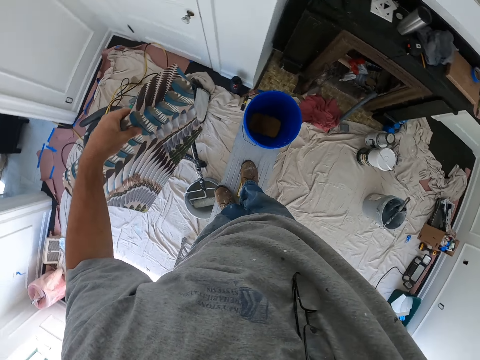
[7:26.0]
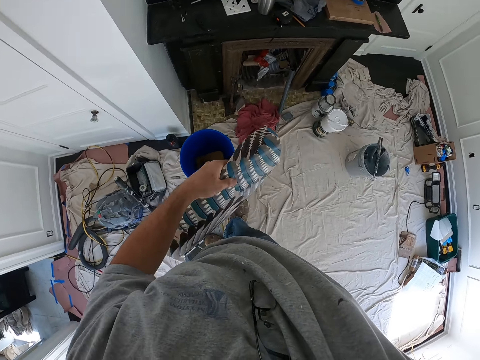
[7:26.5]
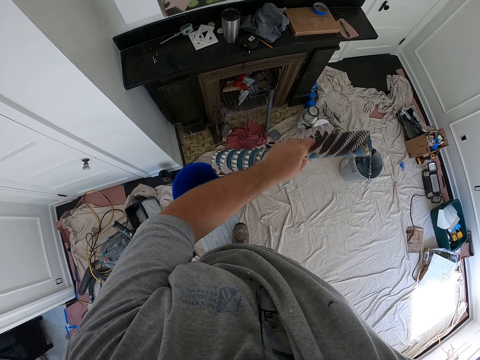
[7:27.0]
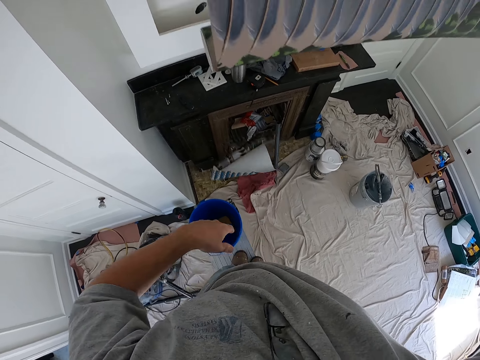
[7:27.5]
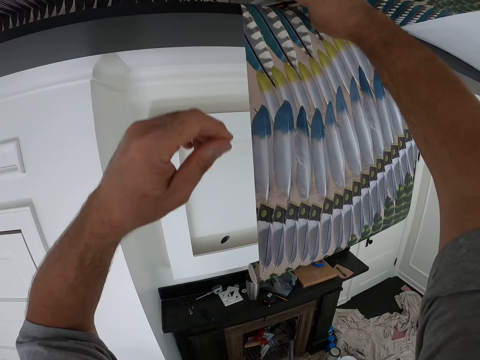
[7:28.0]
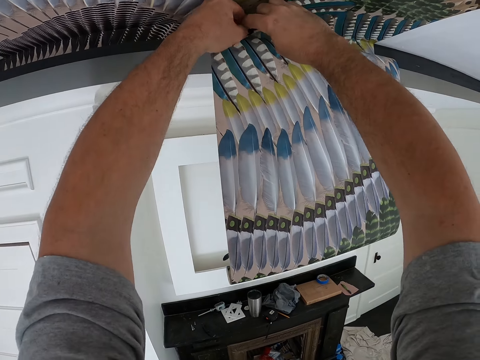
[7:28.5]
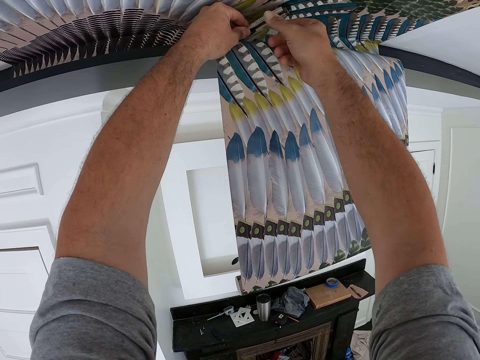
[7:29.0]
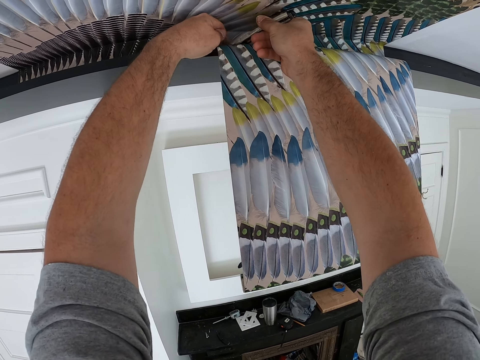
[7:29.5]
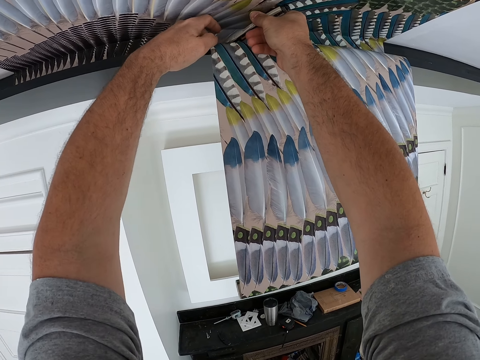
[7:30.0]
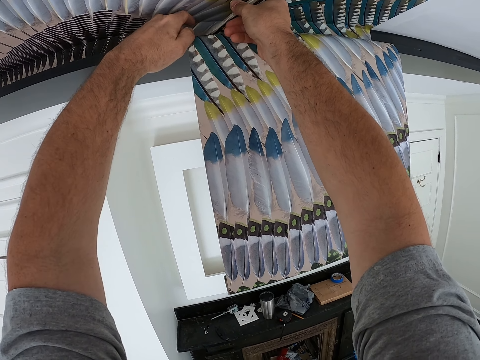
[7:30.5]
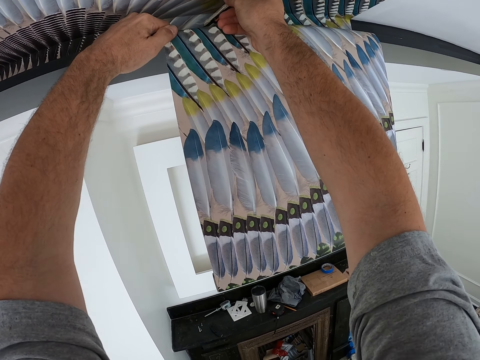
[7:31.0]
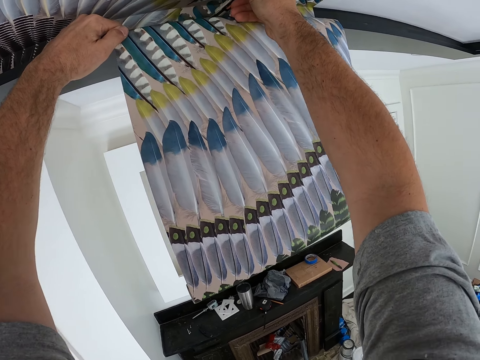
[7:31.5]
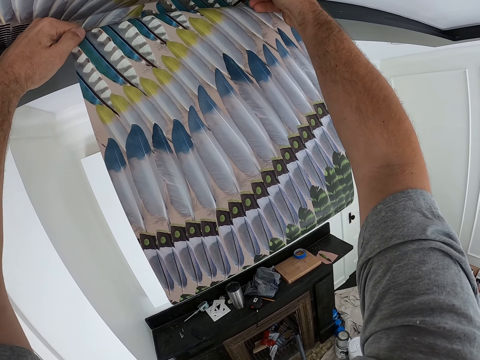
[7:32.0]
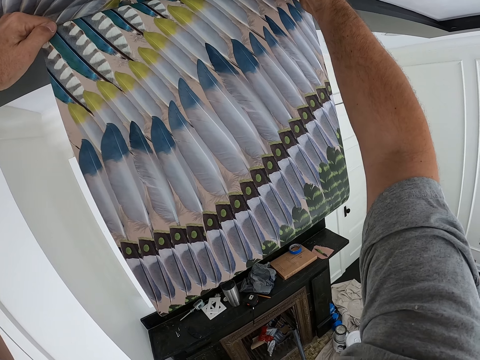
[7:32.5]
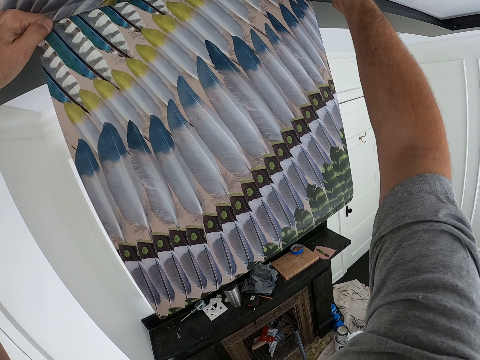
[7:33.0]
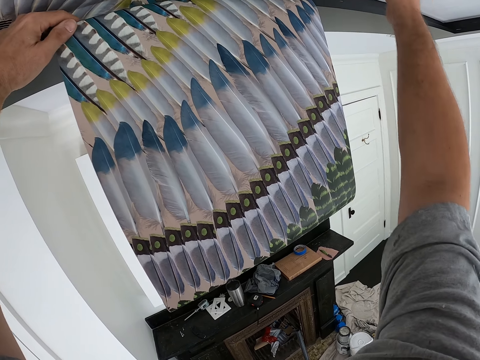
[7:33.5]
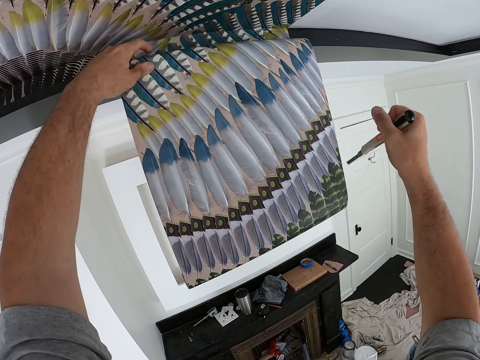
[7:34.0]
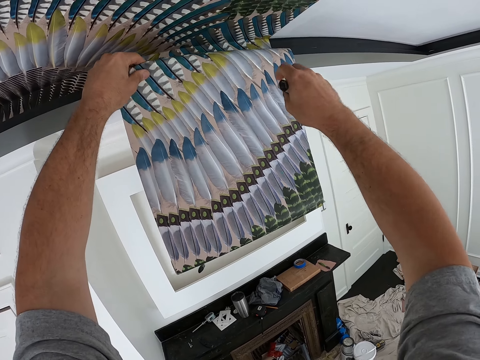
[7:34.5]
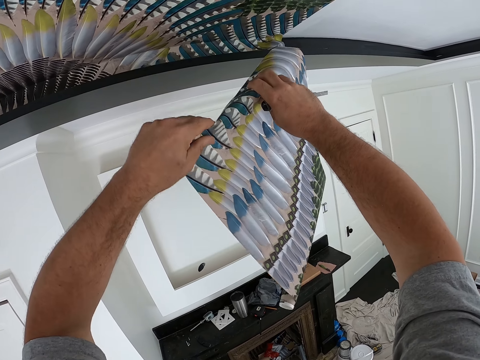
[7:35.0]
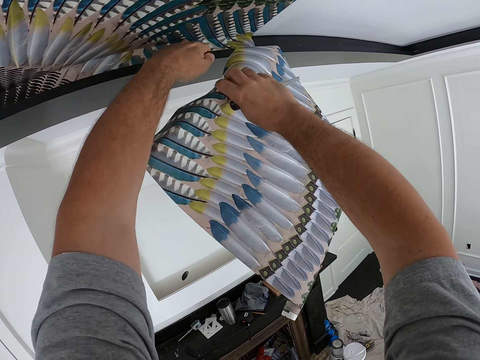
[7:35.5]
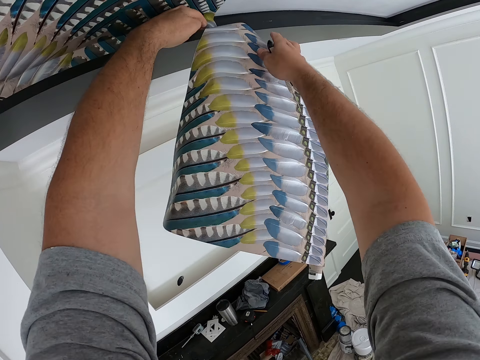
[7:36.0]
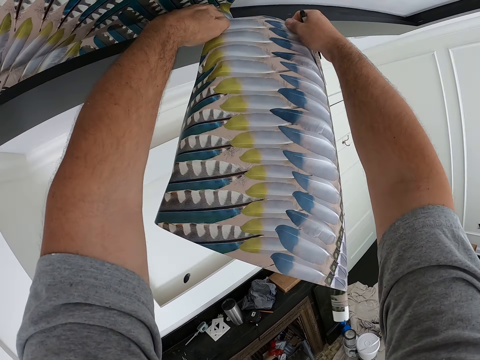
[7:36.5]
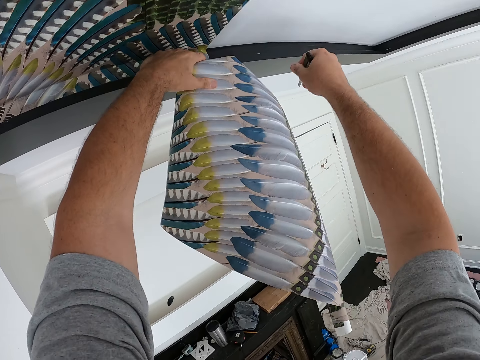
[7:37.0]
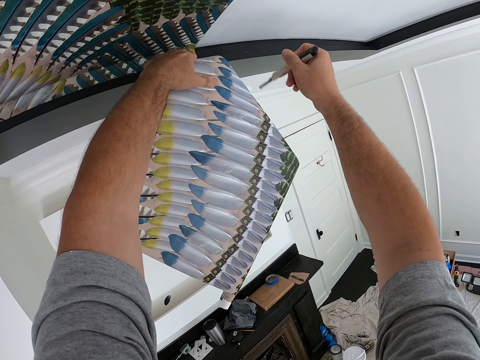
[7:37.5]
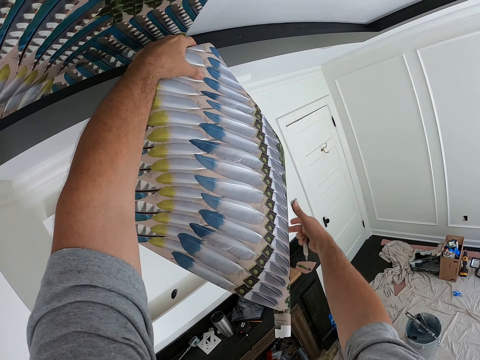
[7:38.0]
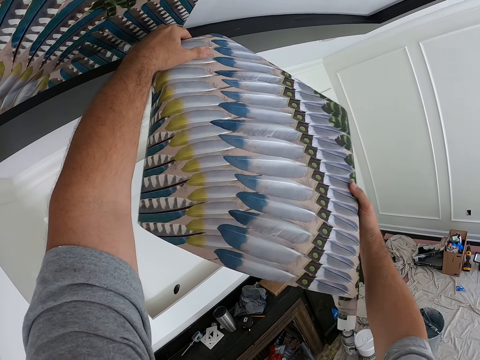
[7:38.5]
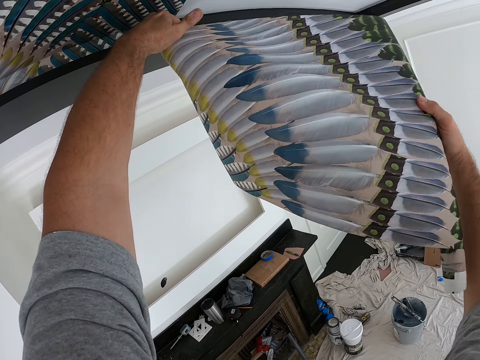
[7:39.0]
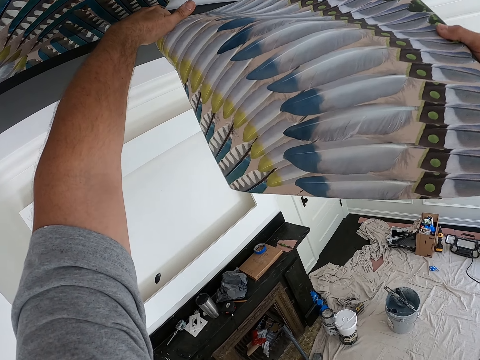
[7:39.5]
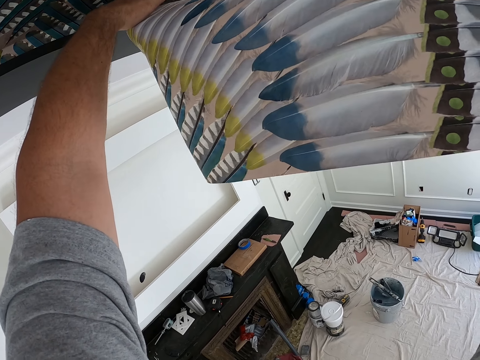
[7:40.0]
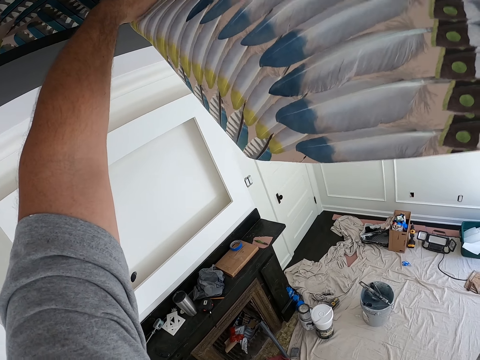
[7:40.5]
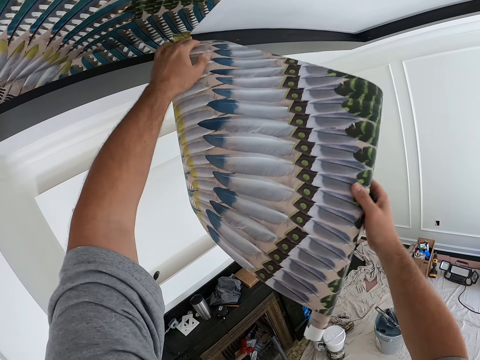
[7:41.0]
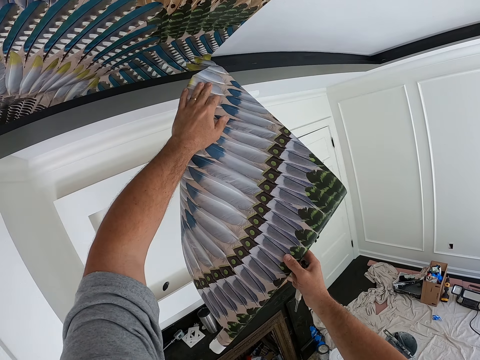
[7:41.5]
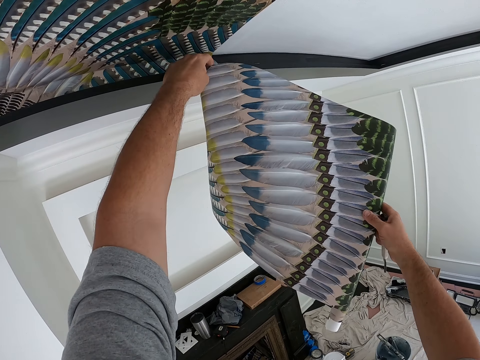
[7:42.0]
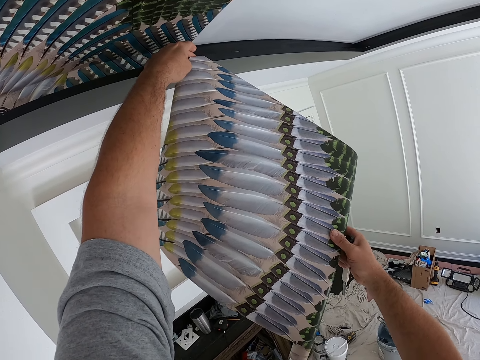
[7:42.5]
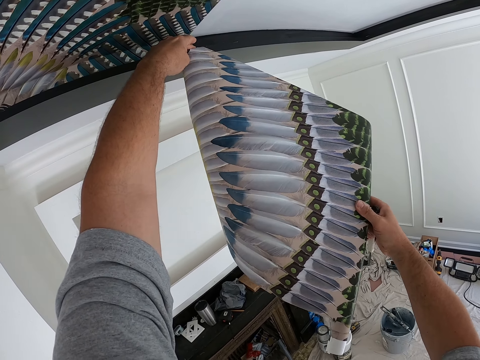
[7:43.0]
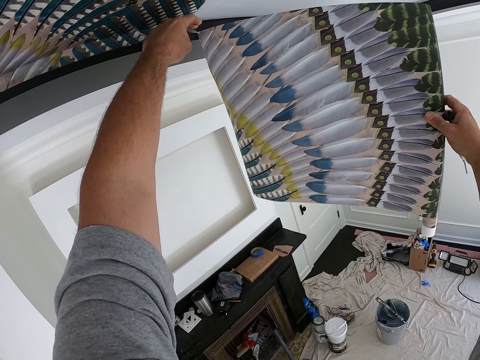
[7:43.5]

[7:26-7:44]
The camera wearer cuts the wallpaper with the cutter or scalpel. They drop the wallpaper on the floor. They try separating the wallpaper scrap from the main wallpaper. They pull the wallpaper scrap. They separate the wallpaper scrap from the main wallpaper.

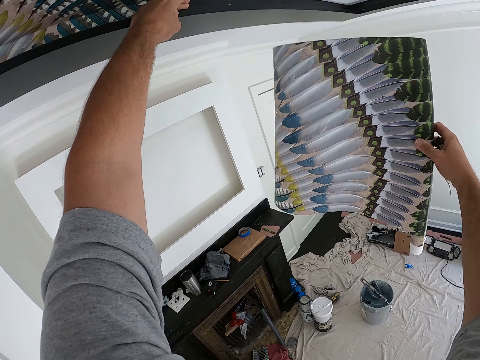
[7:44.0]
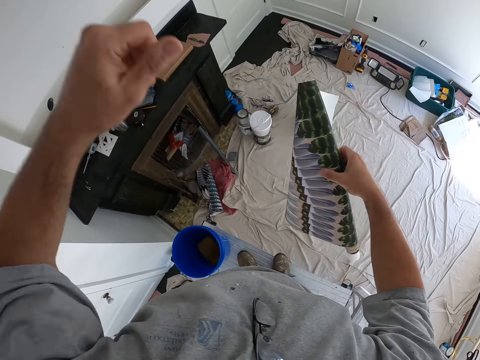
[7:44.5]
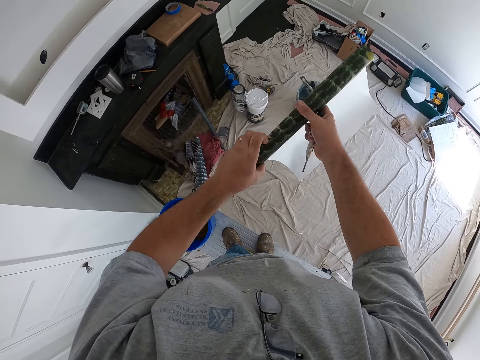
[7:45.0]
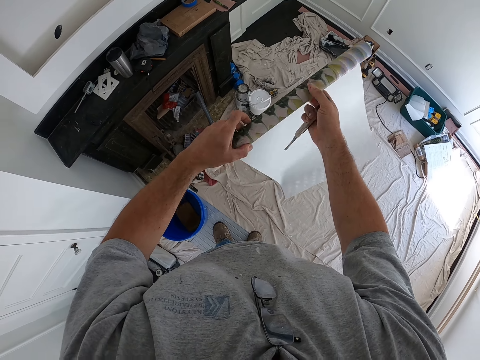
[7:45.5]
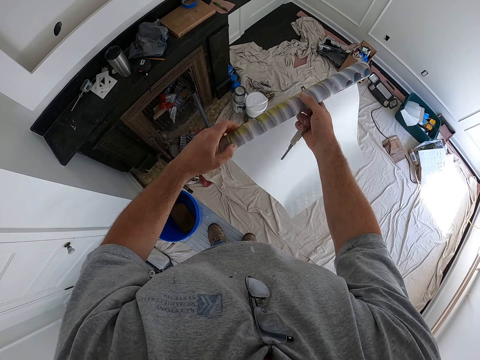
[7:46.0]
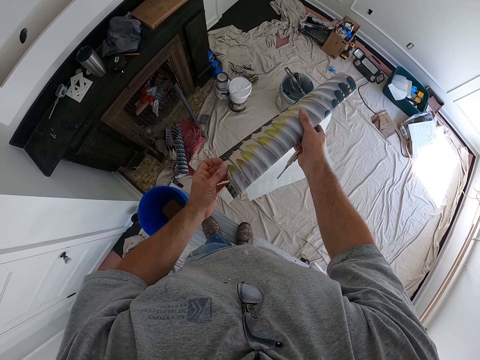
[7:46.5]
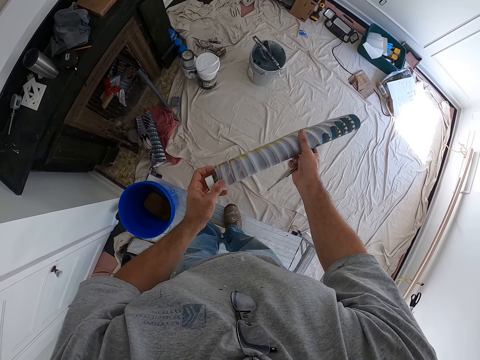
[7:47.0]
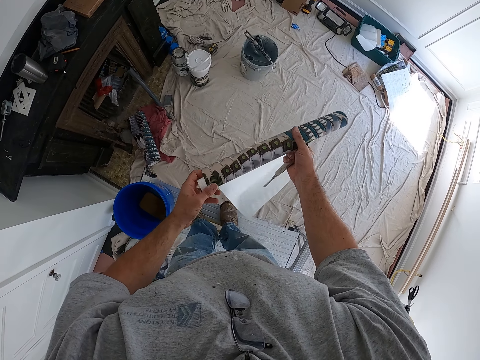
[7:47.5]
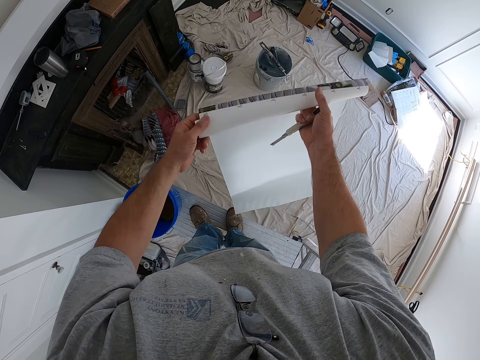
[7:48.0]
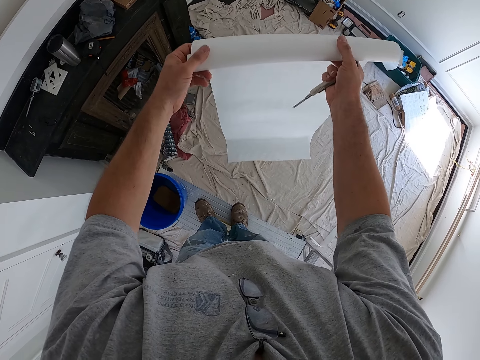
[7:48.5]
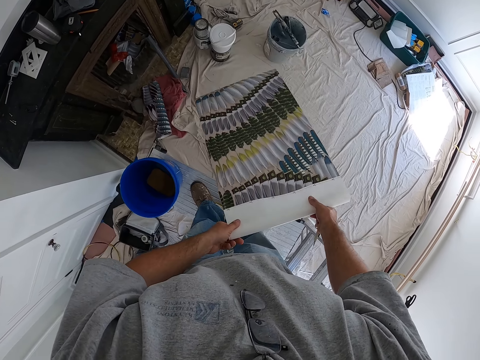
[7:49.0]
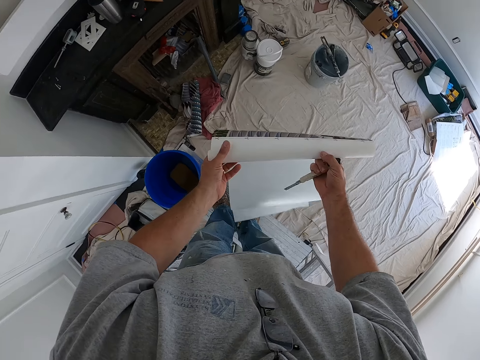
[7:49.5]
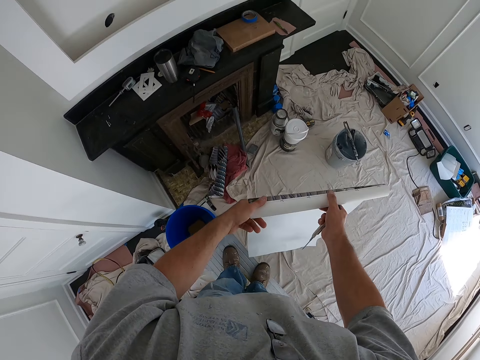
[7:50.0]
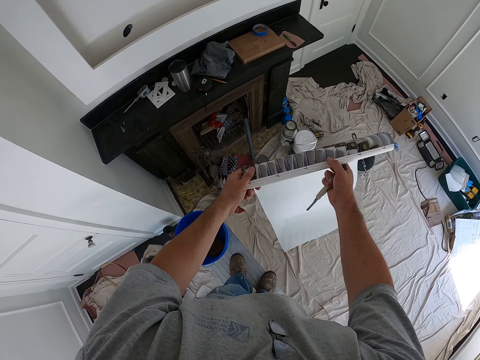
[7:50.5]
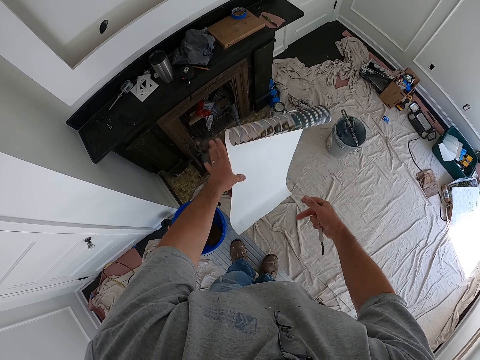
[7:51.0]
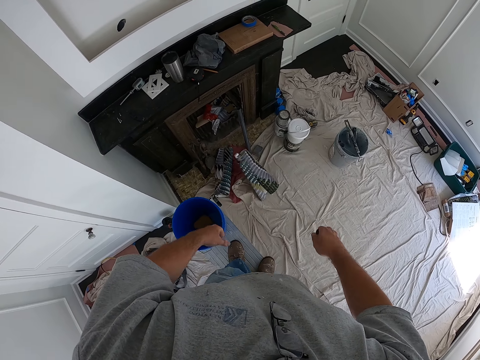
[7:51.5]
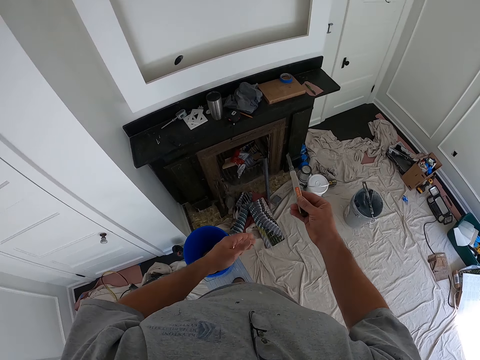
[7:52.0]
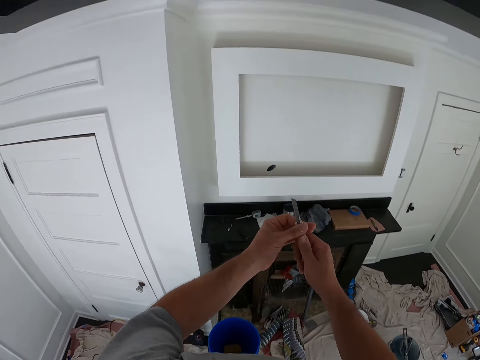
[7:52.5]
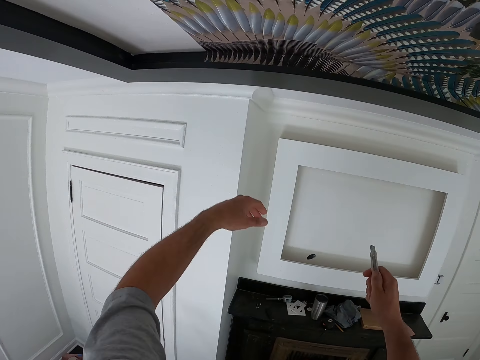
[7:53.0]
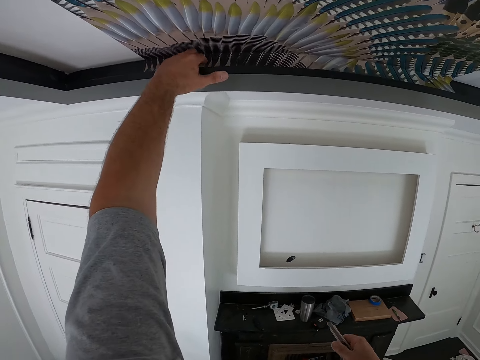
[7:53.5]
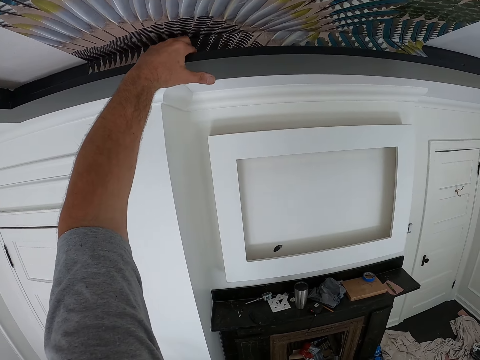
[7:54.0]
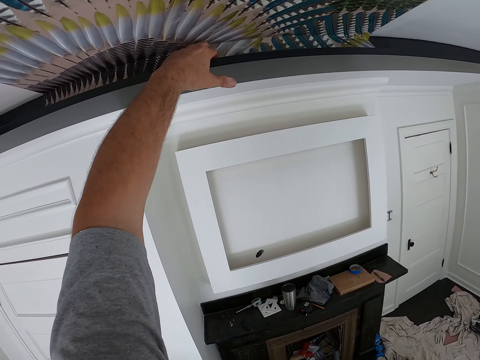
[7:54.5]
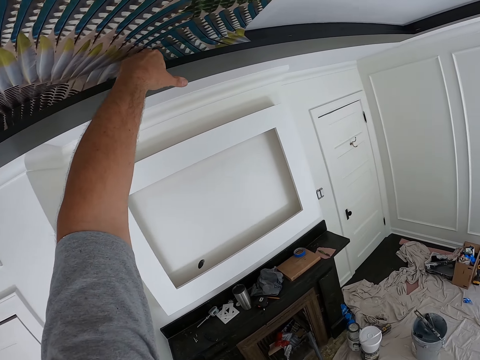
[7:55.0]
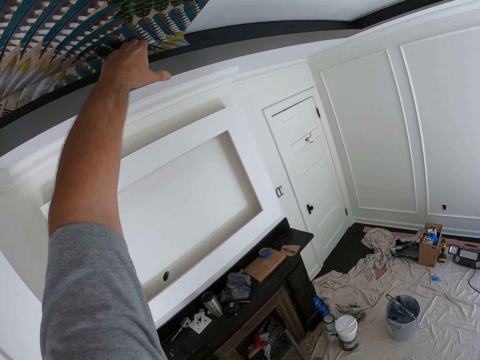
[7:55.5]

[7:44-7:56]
The camera wearer unfolds the wallpaper scrap. He drops the wallpaper scrap on the floor. He rolls the wallpaper. He presses the wallpaper with his left hand. He holds the scalpel. He fits the wallpaper using hands.
